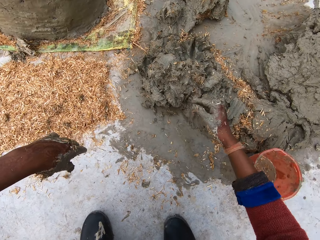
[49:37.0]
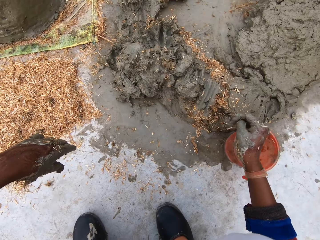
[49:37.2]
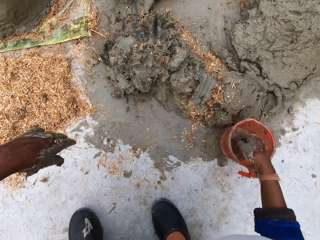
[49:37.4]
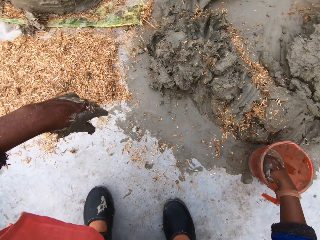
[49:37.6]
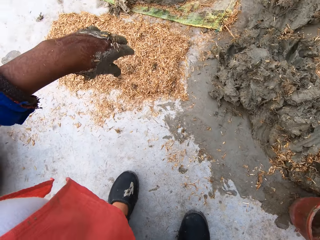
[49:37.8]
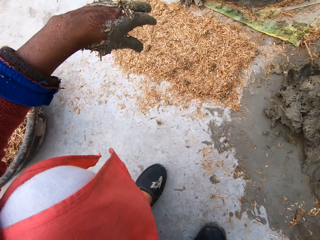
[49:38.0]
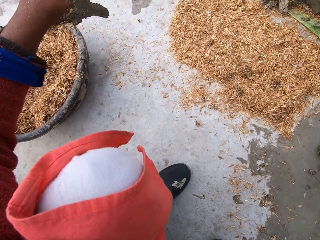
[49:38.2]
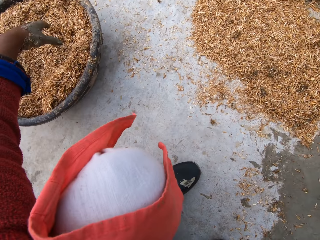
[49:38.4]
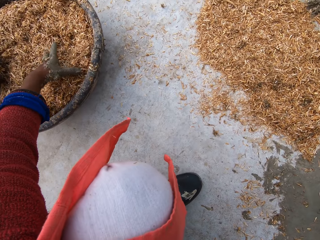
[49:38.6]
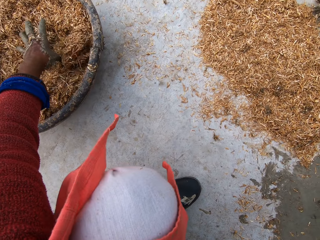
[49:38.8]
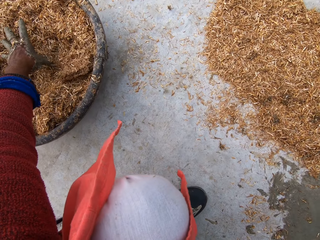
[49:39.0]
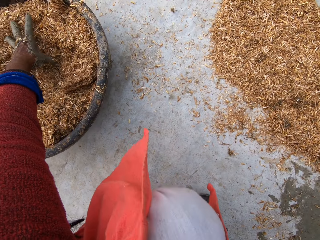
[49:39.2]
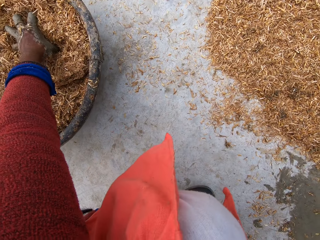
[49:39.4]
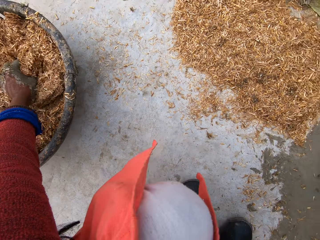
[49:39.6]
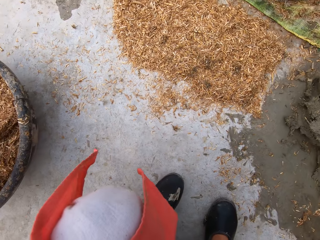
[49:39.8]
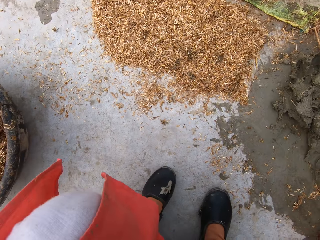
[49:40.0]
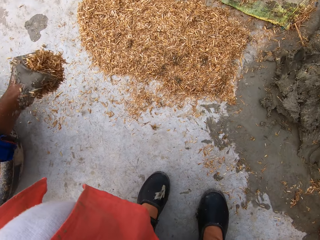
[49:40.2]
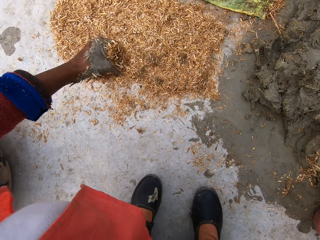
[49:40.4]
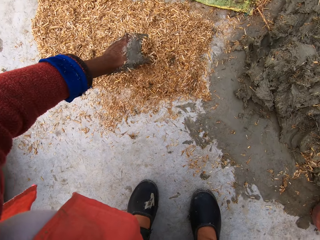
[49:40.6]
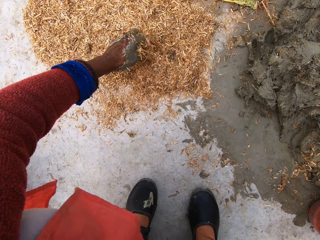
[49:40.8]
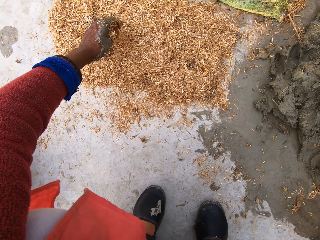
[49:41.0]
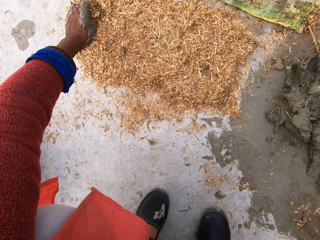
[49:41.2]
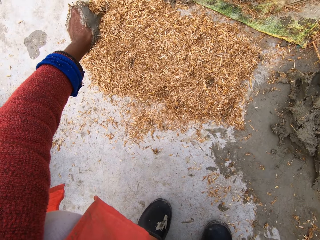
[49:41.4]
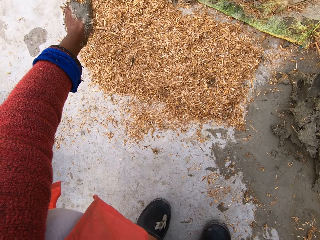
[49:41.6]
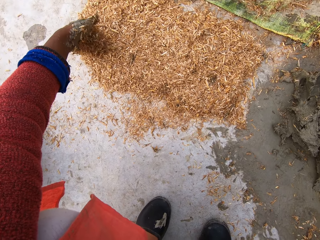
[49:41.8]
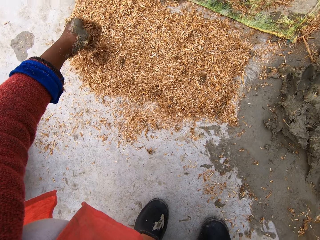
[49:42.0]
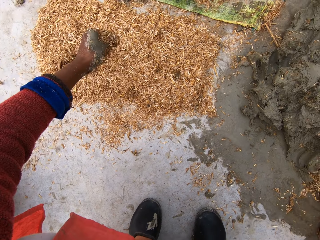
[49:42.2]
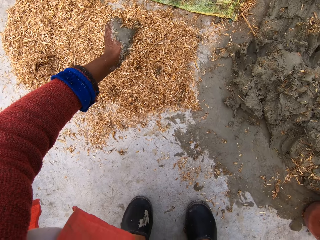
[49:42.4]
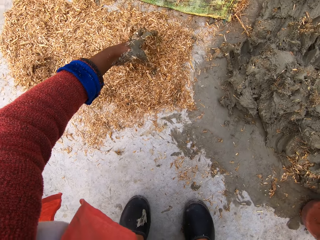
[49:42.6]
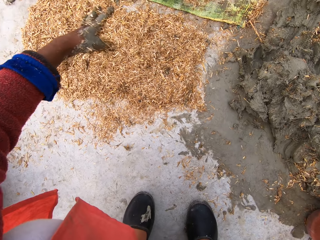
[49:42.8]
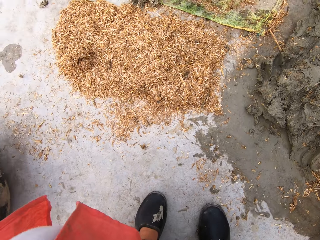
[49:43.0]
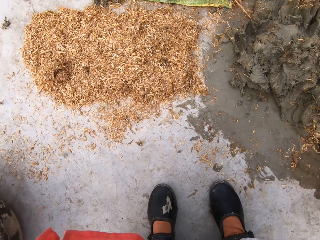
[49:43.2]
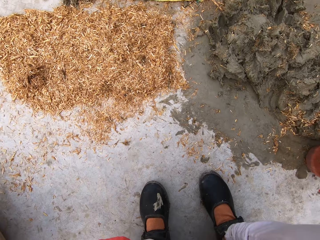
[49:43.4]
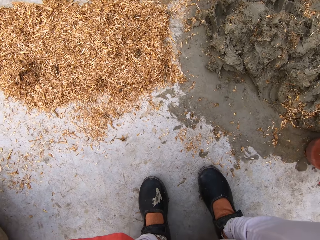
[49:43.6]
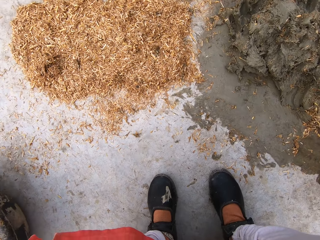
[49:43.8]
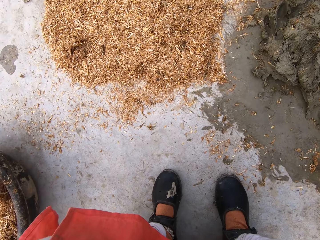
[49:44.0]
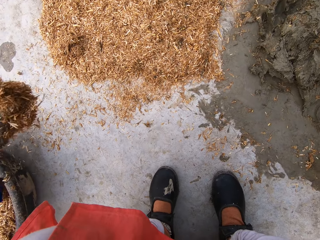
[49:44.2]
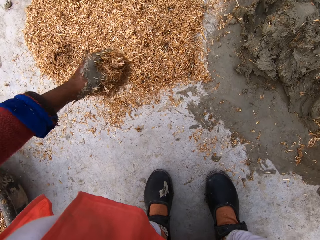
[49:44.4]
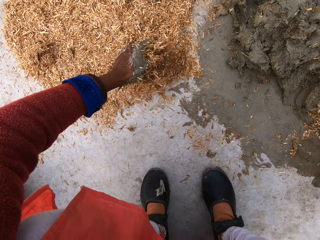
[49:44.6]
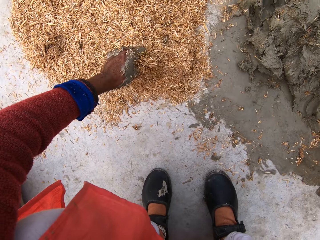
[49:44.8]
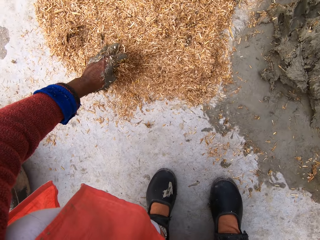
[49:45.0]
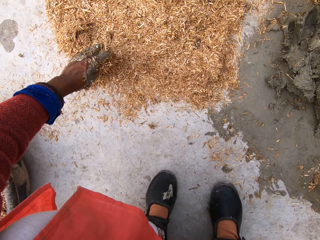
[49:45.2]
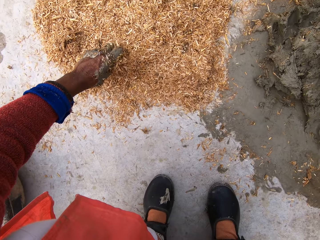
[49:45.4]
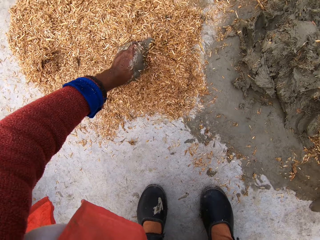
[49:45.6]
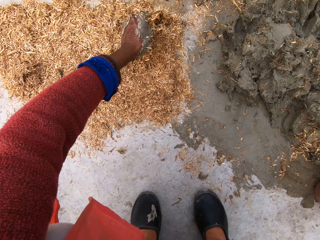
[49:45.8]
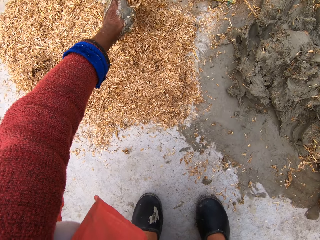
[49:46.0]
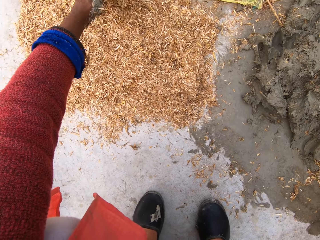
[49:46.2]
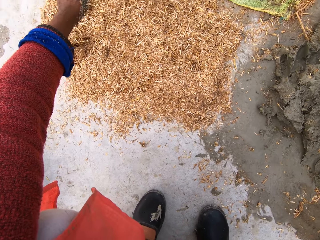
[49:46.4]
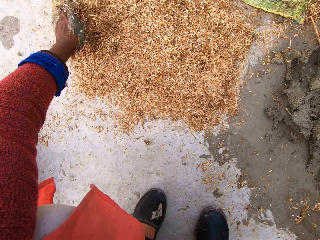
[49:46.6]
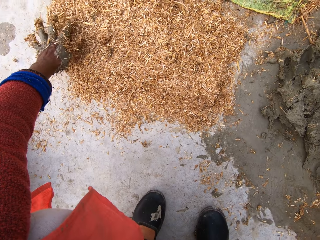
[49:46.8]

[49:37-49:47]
The camera wearer drops clay. She pastes the clay in her right hand on the heap of clay. She dips her right hand in the cup of water. She packs sawdust from the bowl with her left hand. She moves the sawdust towards the clay. She pours the sawdust on the floor. She moves her left hand back. She packs sawdust from the bowl with her left hand. She moves her left hand forward. She pours the sawdust on the floor.

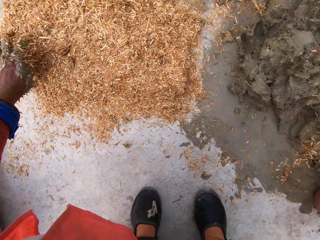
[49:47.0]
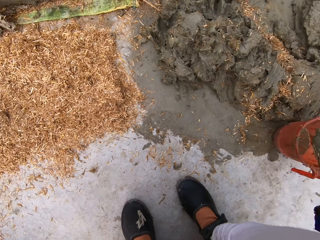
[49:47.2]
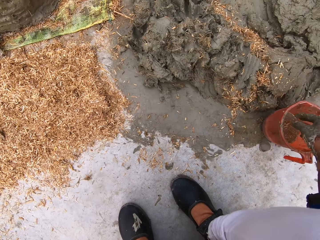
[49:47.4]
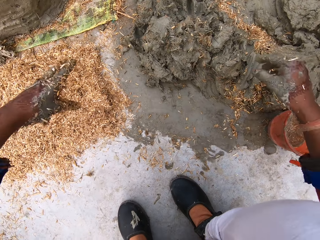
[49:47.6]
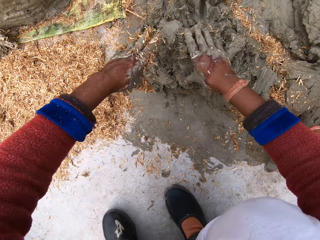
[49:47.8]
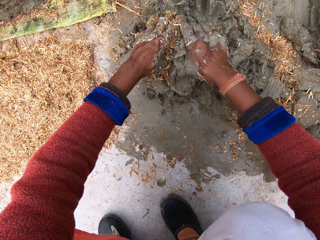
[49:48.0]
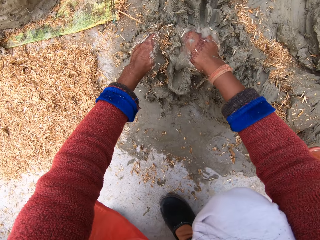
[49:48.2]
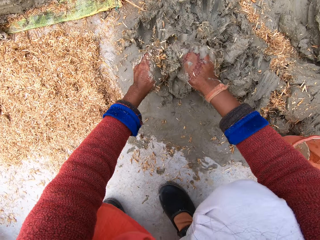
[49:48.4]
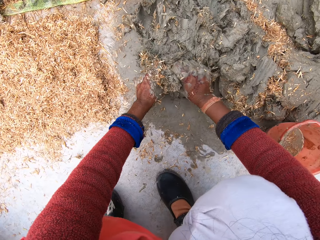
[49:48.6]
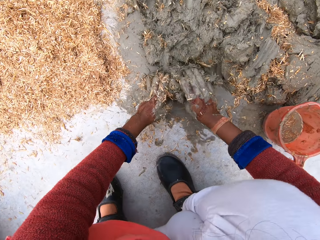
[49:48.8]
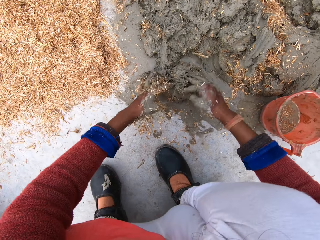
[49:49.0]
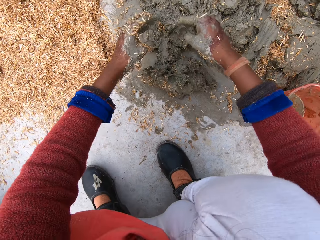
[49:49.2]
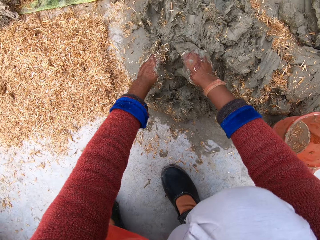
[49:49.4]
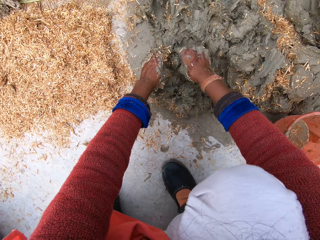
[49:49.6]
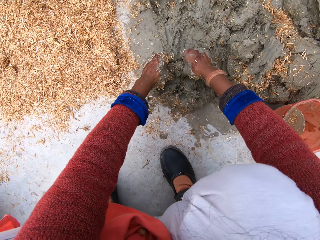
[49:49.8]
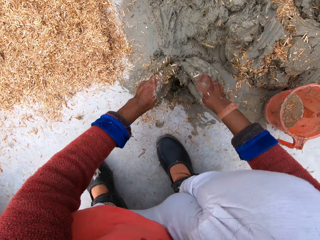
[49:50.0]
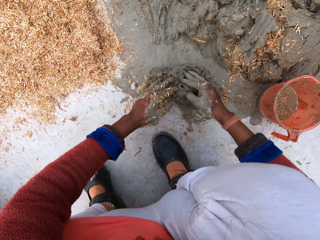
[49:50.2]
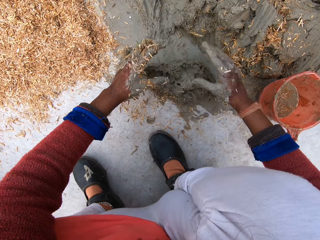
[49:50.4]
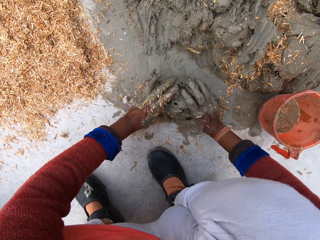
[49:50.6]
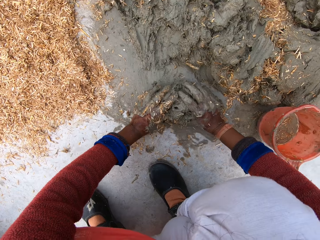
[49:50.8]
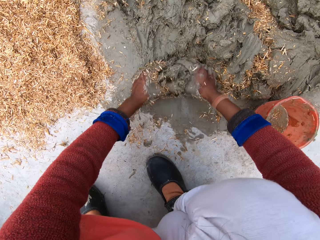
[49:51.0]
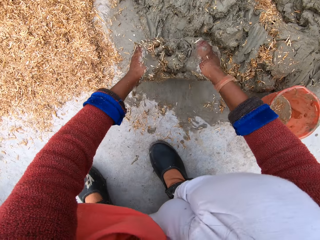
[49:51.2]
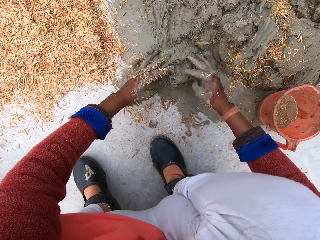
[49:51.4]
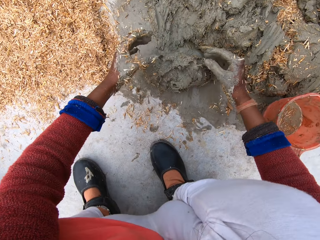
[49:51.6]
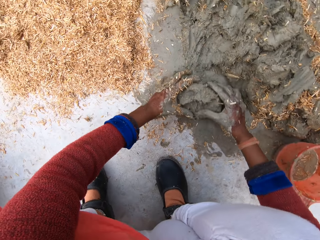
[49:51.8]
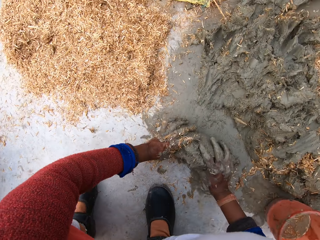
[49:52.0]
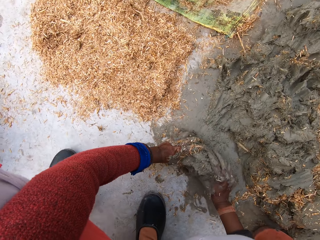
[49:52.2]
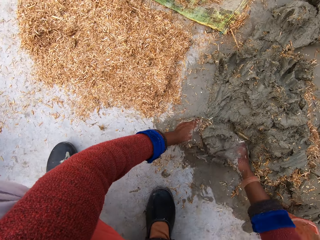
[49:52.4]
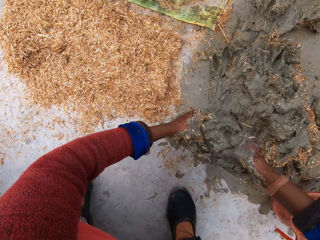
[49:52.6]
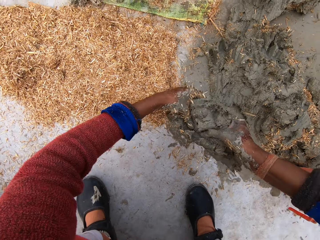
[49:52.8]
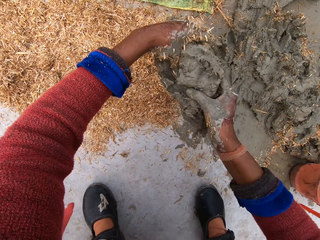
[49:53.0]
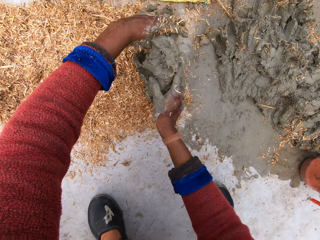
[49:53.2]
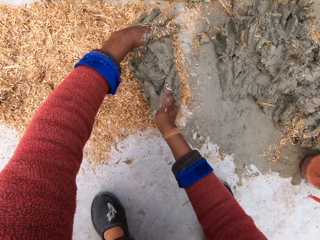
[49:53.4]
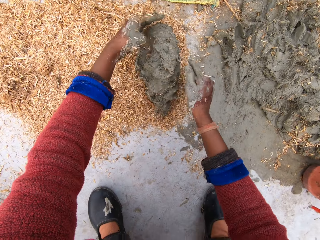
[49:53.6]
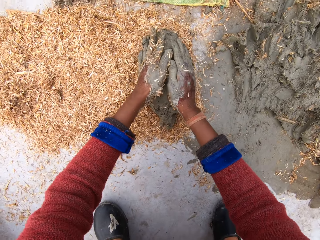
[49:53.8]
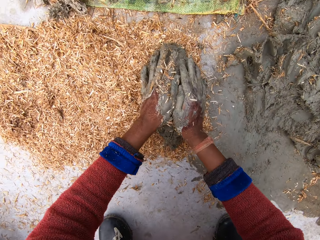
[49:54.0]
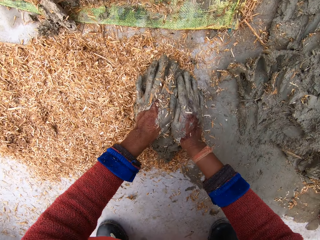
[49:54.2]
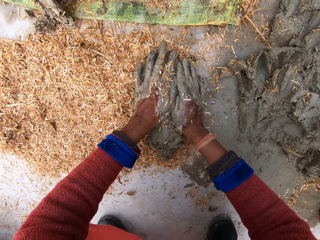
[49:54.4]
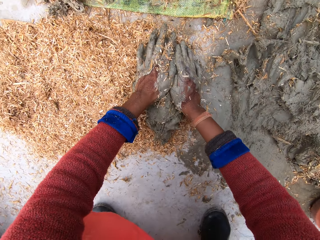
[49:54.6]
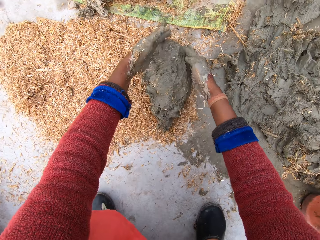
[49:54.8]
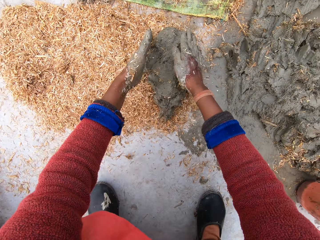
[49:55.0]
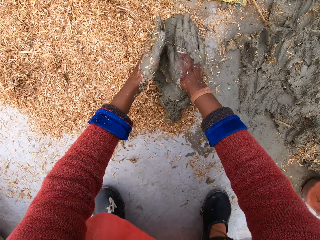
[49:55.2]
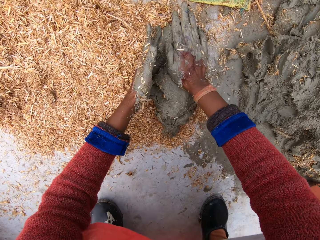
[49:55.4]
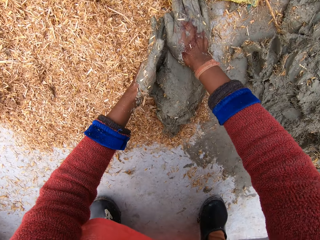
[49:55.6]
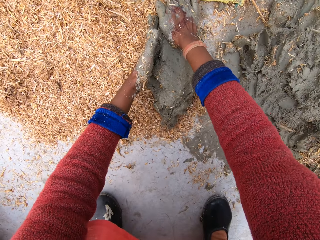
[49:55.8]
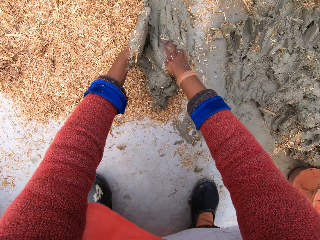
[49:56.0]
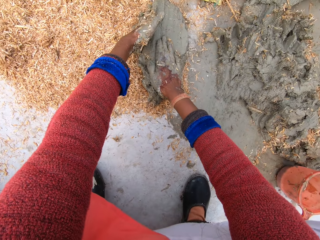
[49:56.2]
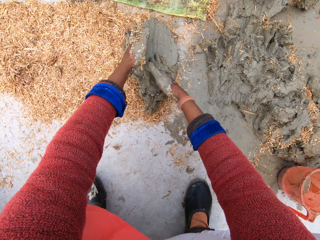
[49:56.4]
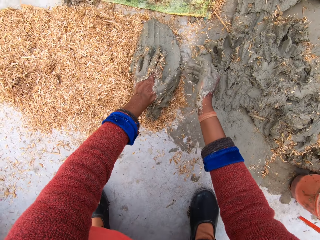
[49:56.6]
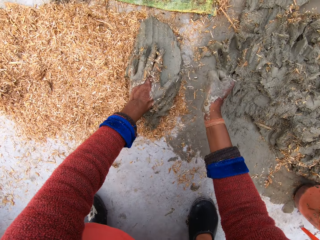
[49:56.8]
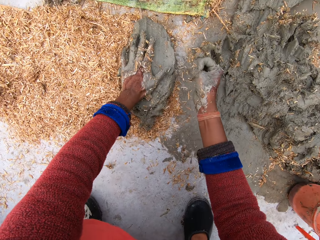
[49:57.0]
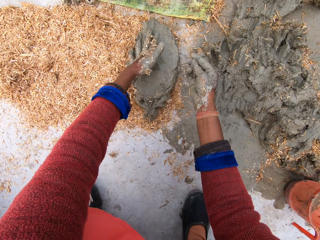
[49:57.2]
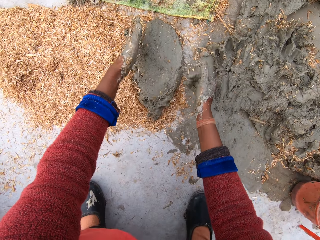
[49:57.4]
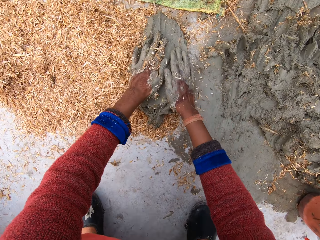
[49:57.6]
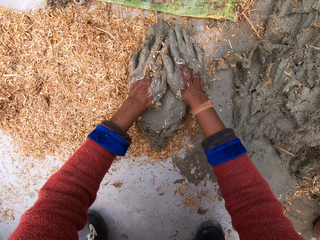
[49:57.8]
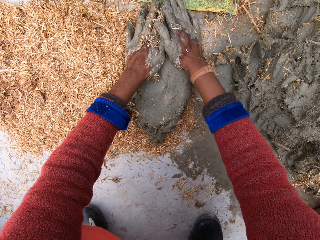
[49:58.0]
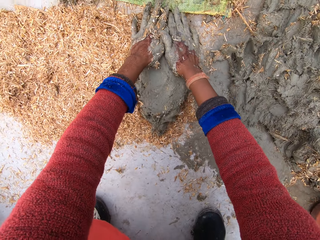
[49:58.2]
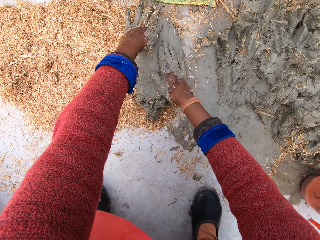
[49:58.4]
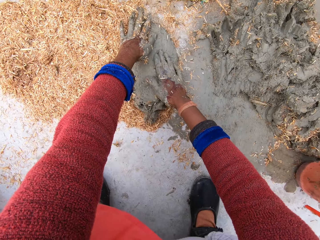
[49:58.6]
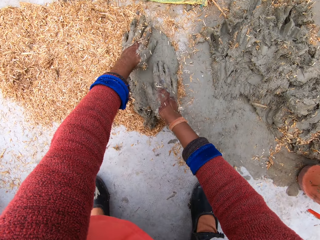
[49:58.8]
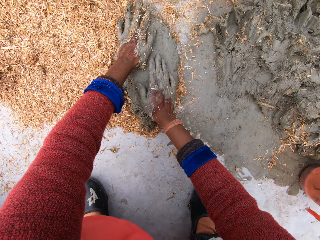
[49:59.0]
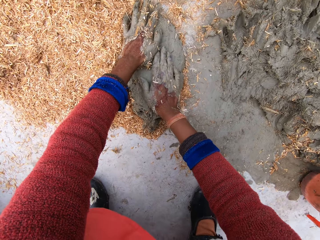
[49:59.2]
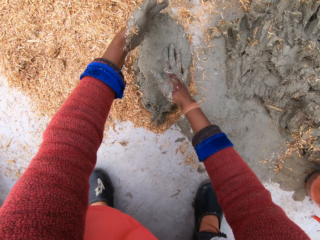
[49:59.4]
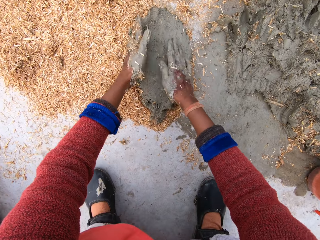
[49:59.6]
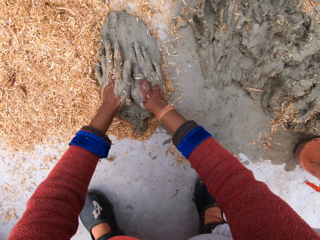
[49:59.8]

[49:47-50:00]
The camera wearer cuts out a portion of clay from the heap of clay on the floor with both hands. They pull clay soil. They pull the clay soil again. They mold the clay soil. They pick the clay portion on the floor. They put the clay portion on the sawdust. They press the clay on the sawdust with both hands. They press the clay soil. They press the clay soil again.
